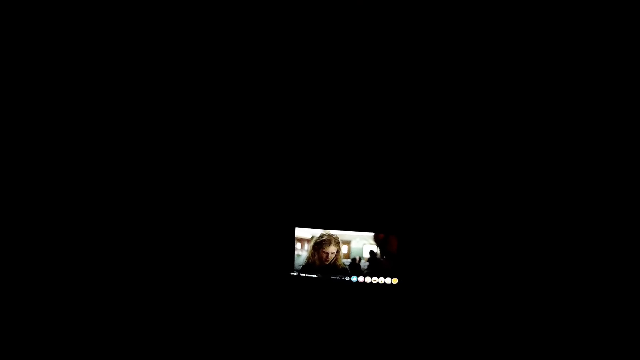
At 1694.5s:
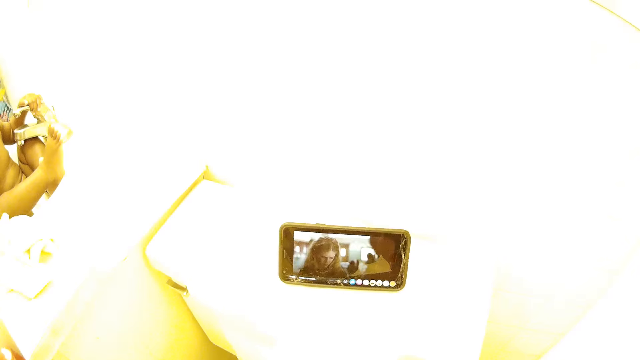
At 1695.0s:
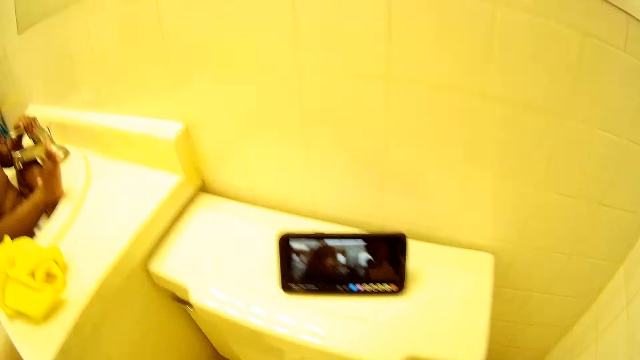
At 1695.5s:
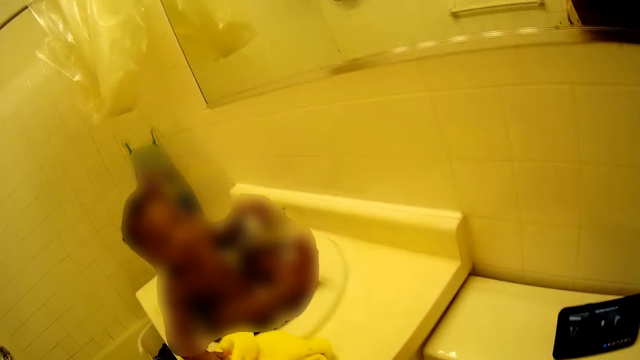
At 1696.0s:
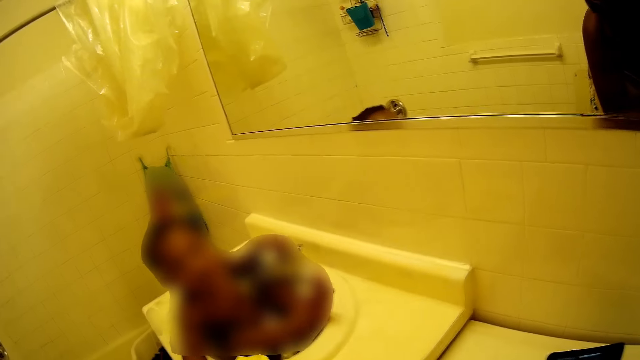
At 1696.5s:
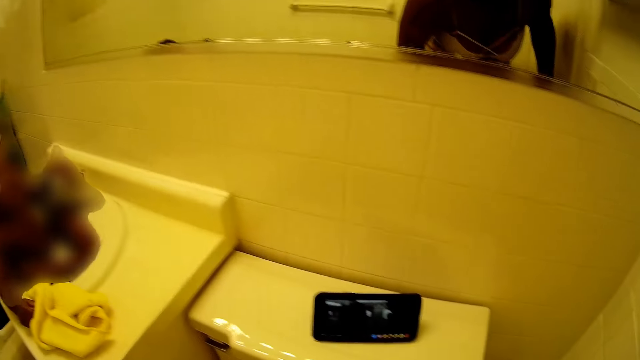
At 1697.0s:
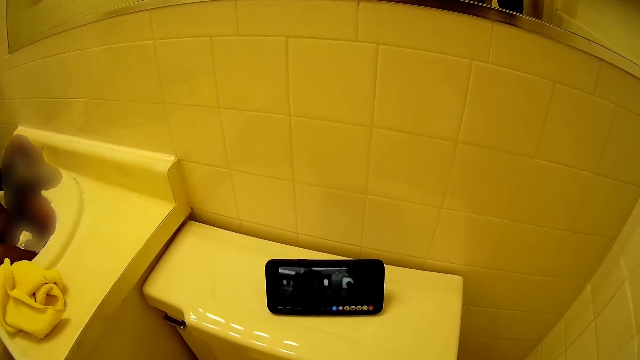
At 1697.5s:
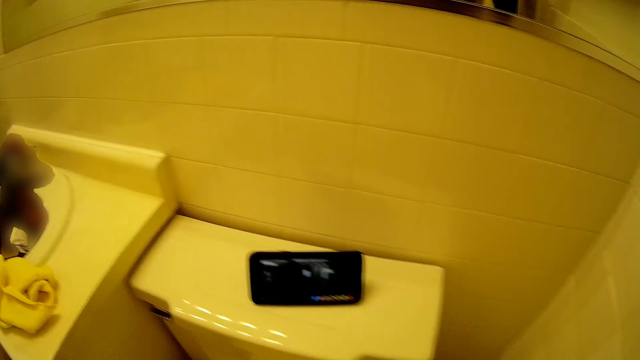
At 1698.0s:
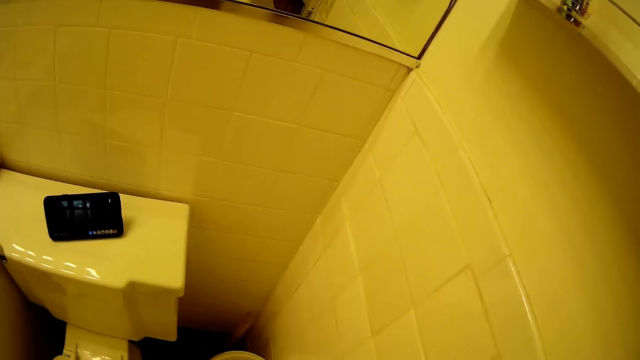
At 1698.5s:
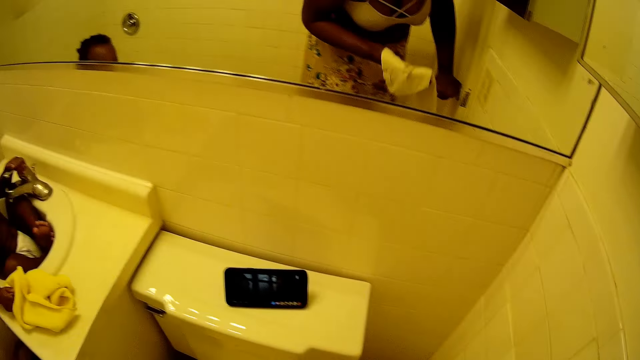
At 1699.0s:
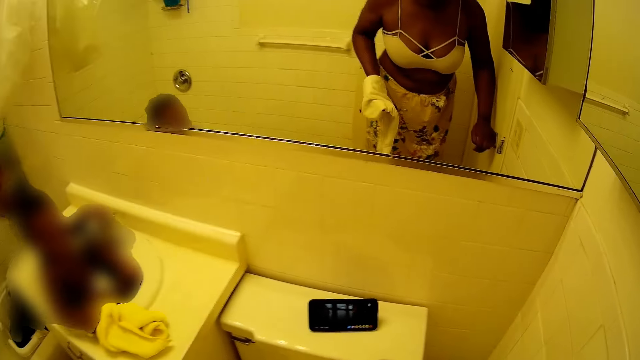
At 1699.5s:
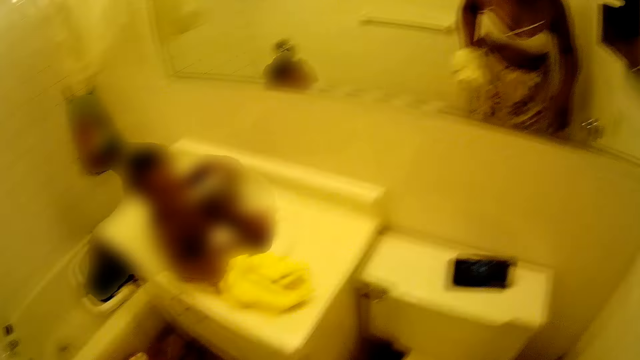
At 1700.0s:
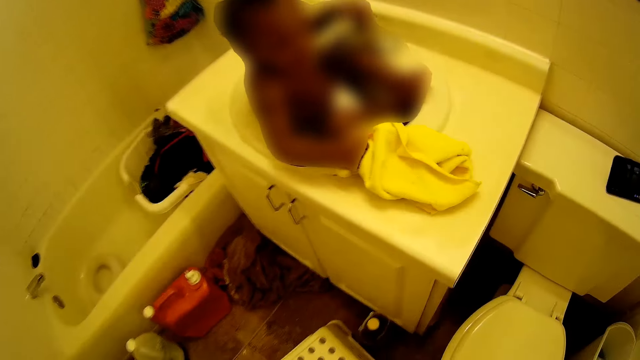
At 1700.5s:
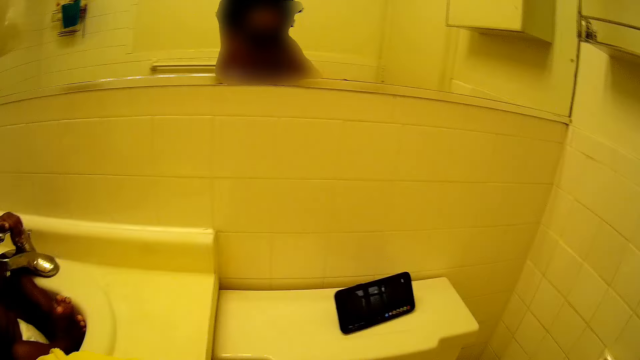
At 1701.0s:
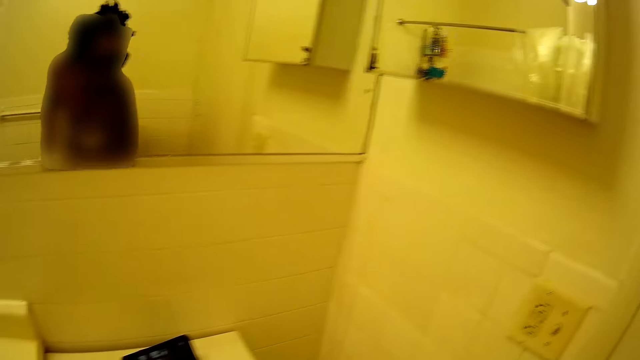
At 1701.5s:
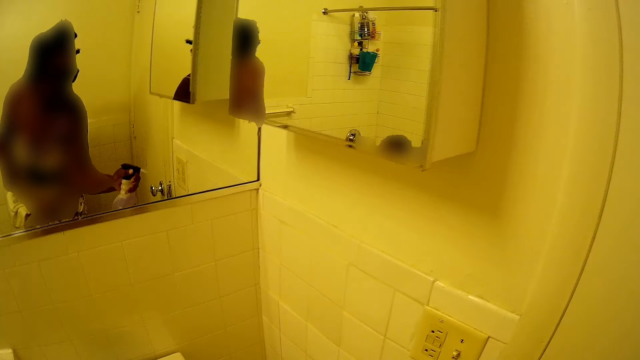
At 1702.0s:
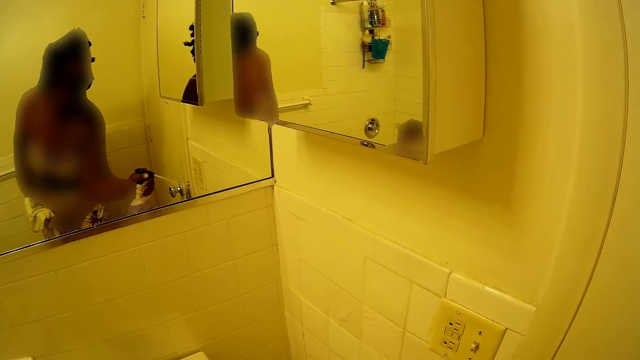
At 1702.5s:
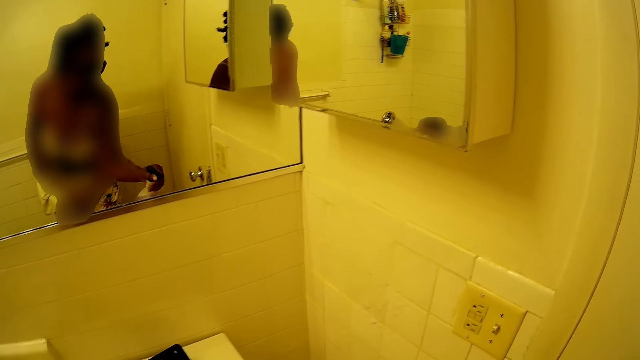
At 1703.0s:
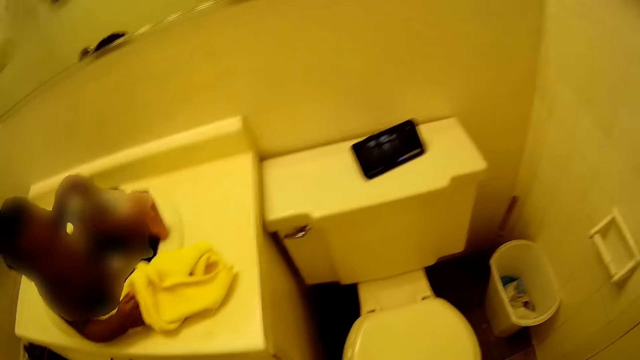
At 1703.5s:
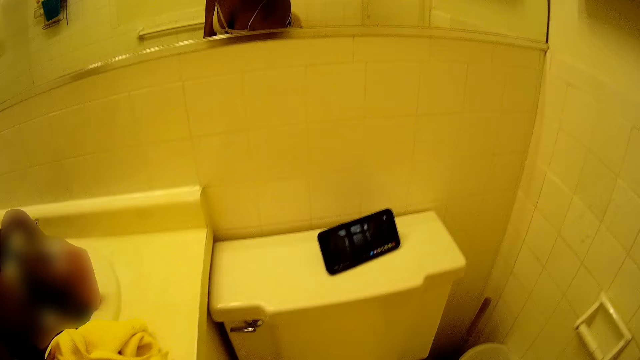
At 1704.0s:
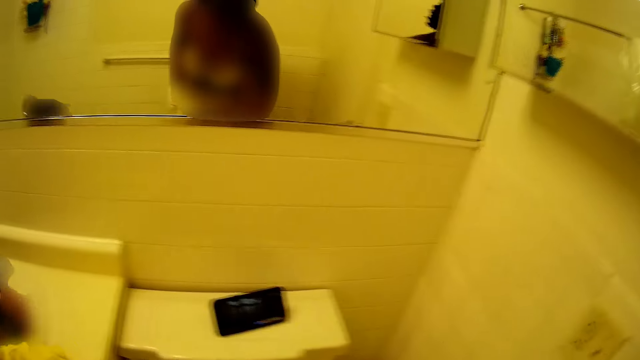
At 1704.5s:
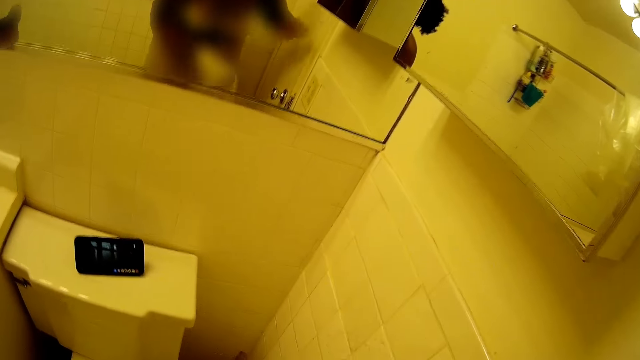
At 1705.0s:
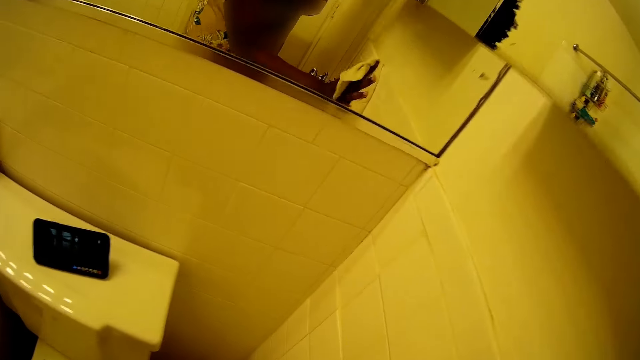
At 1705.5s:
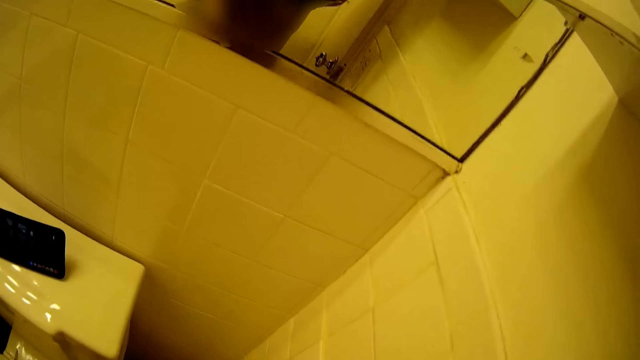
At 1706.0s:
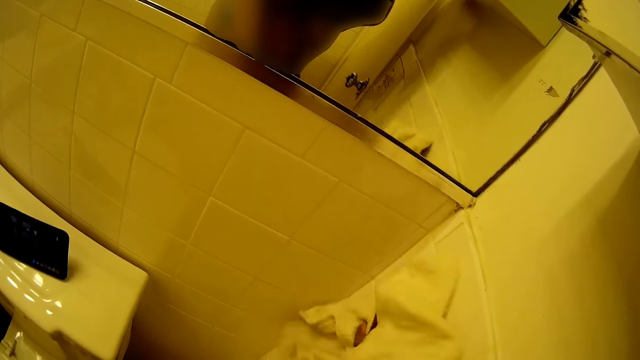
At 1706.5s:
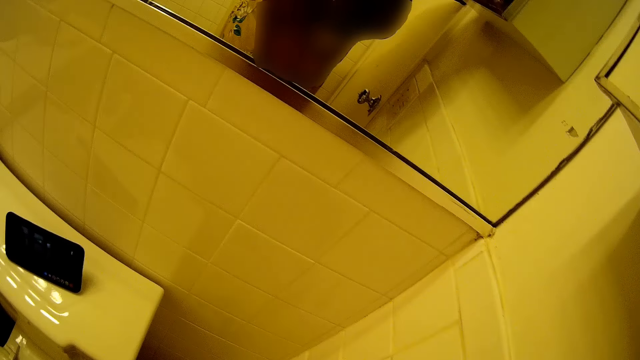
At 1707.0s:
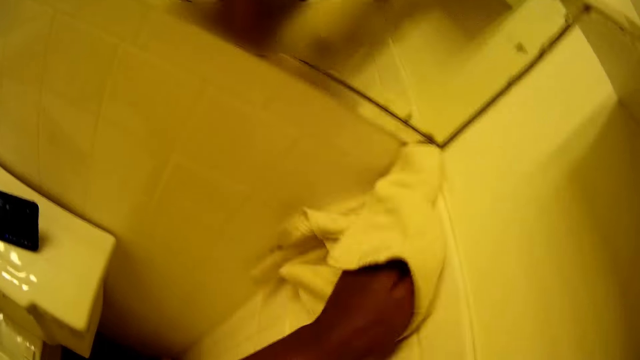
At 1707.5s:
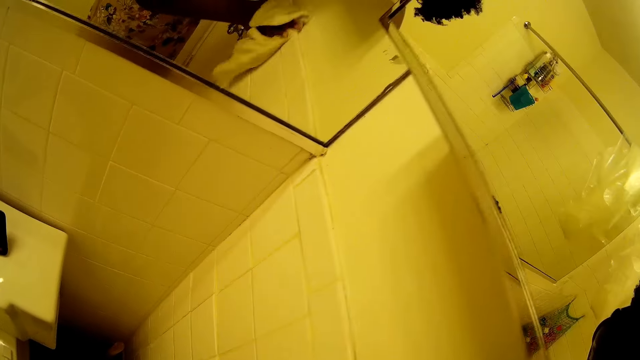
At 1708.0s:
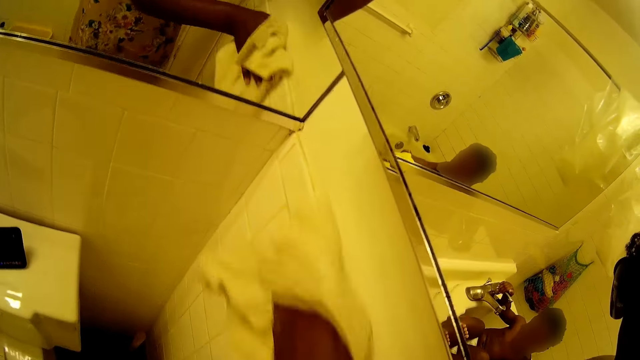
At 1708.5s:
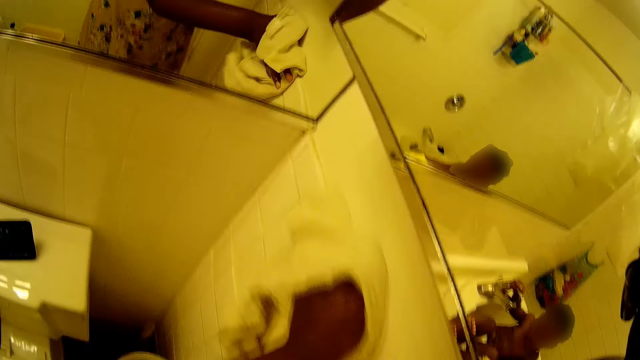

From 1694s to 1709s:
The camera wearer switches on the light. She looks around. She sprays chemical from a bottle in her left hand on the restroom wall. She cleans the rest room wall with the towel in her left hand.

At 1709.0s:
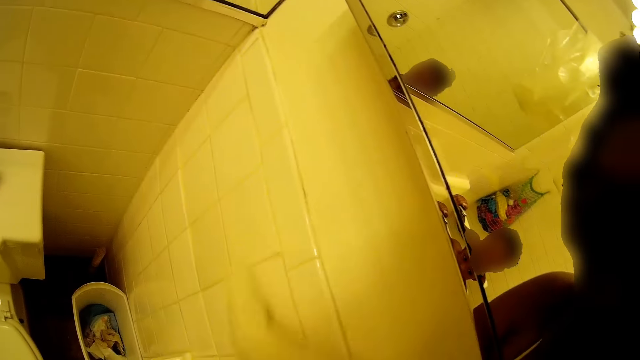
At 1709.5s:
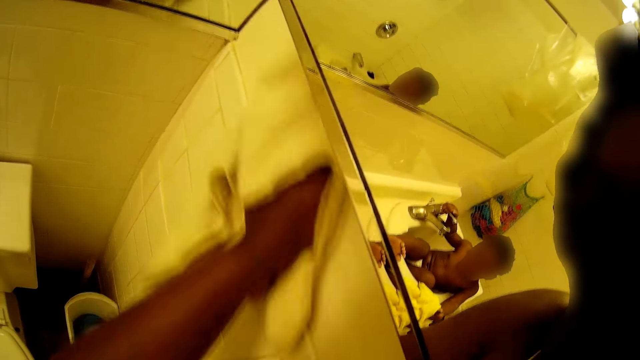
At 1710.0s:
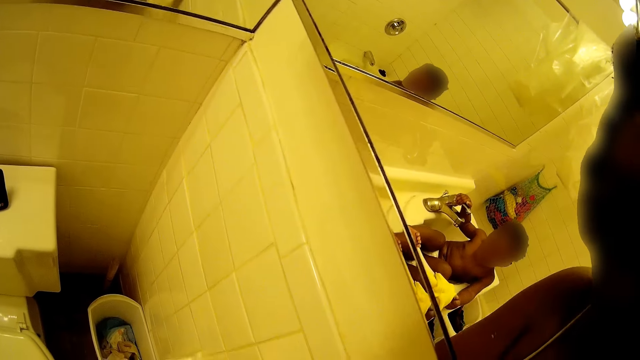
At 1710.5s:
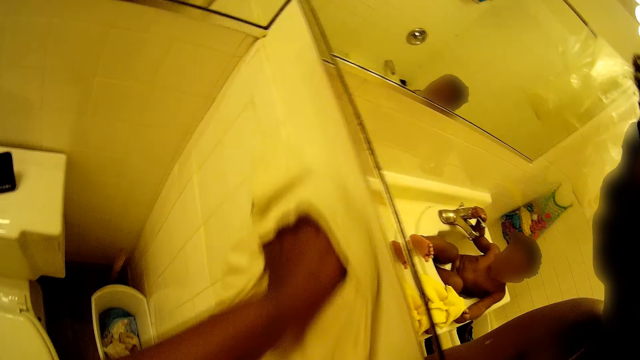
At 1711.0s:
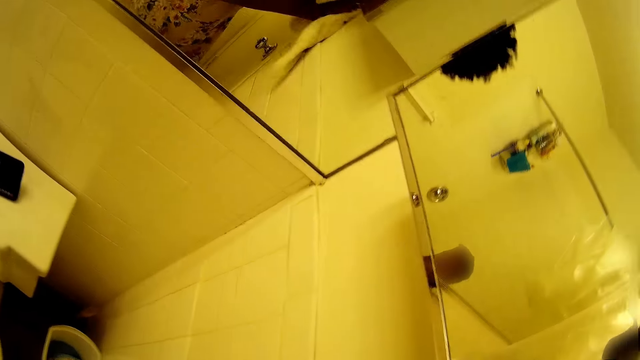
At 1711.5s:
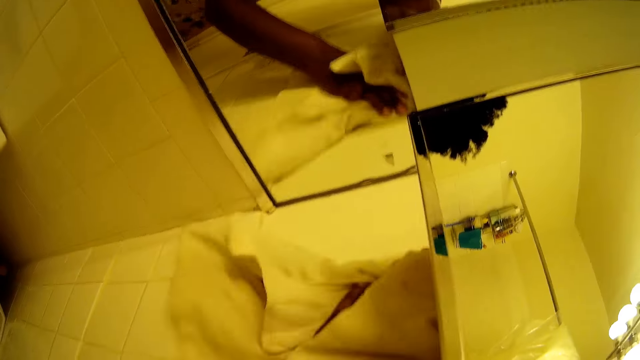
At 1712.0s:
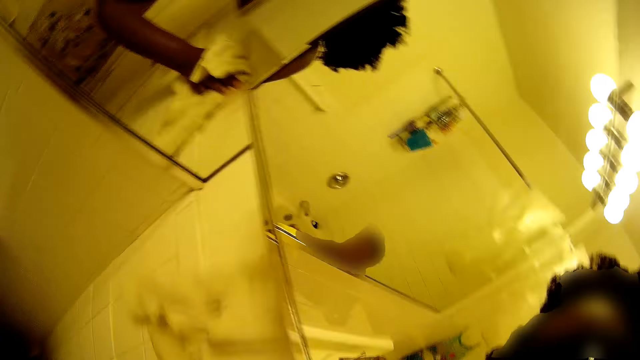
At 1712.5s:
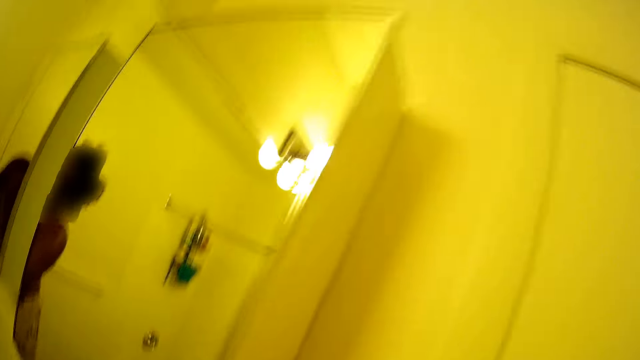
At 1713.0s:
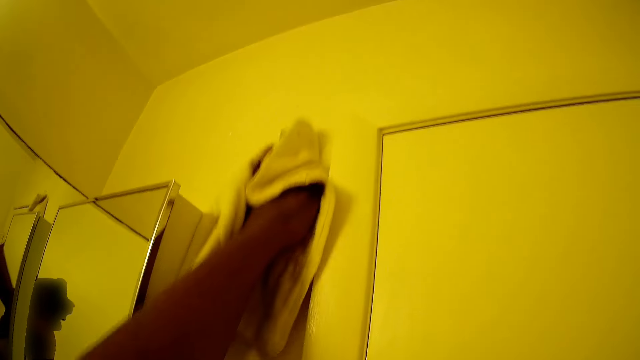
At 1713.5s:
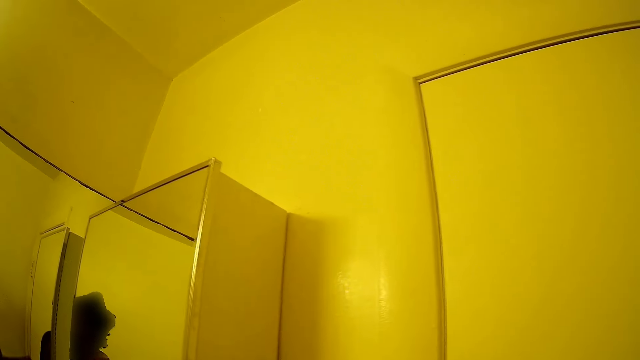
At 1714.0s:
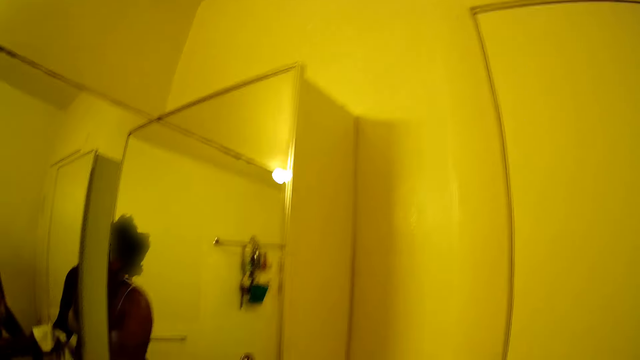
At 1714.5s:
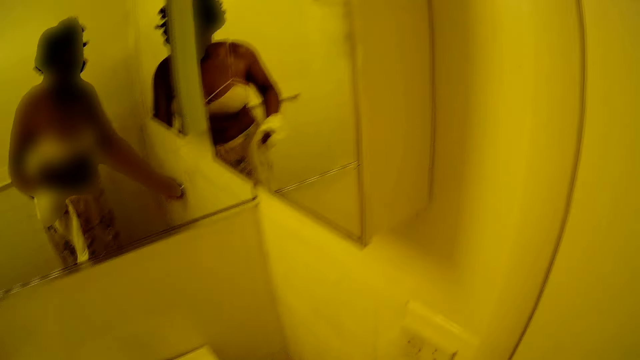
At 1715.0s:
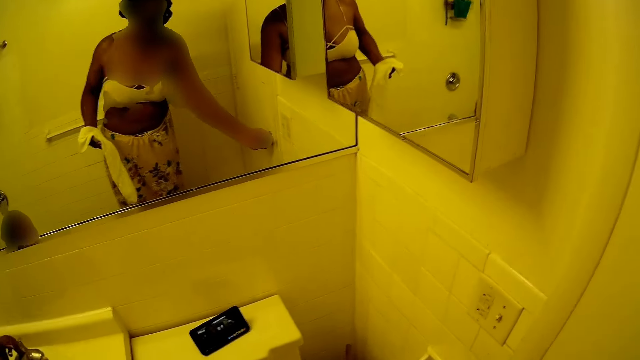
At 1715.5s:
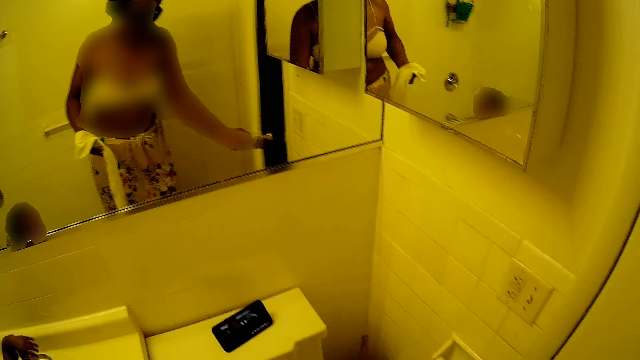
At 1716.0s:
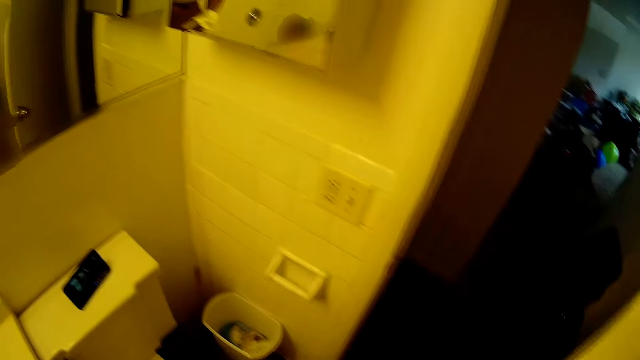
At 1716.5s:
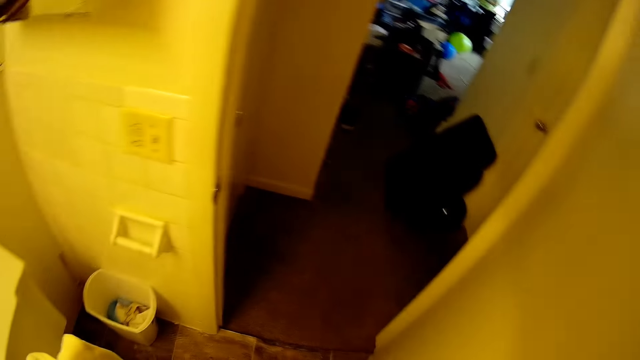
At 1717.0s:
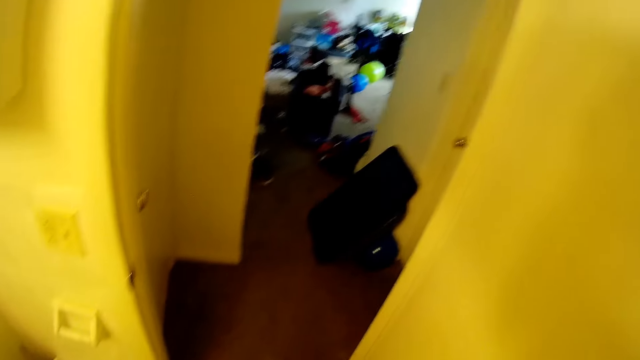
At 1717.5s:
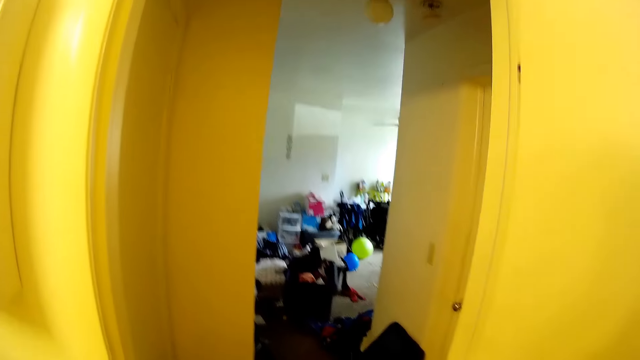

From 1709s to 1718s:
The camera wearer opens the rest room door with her right hand.
